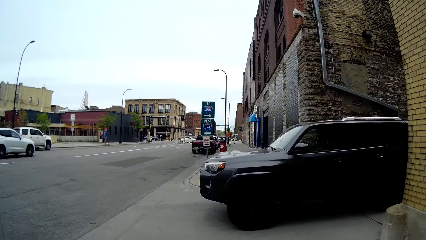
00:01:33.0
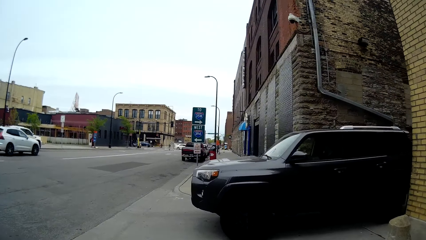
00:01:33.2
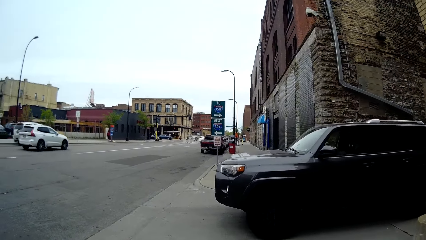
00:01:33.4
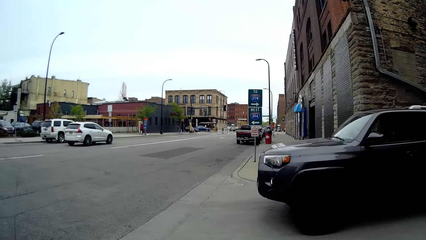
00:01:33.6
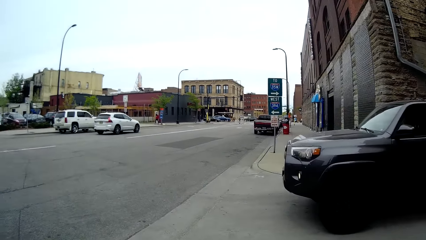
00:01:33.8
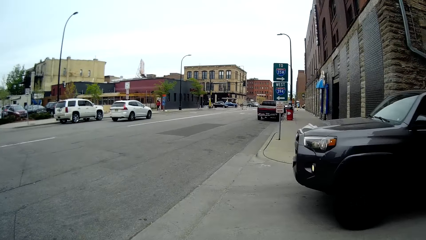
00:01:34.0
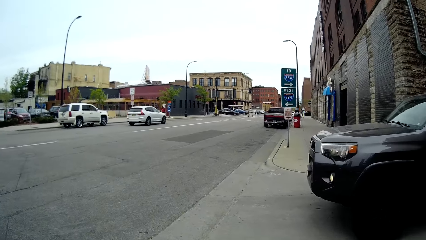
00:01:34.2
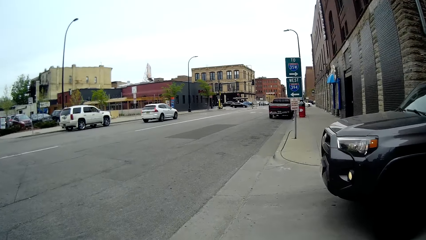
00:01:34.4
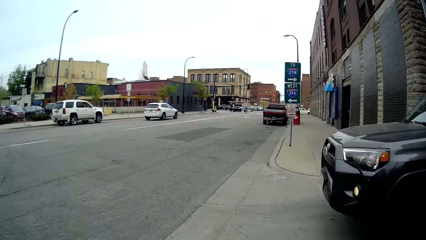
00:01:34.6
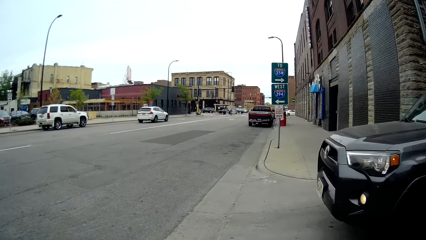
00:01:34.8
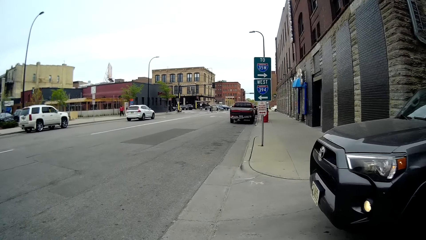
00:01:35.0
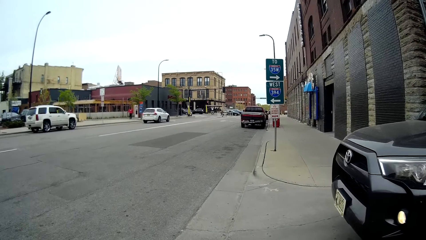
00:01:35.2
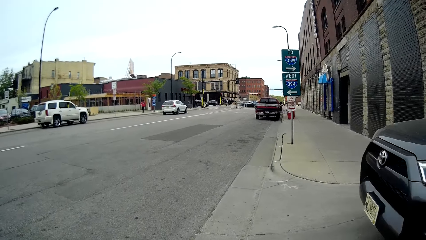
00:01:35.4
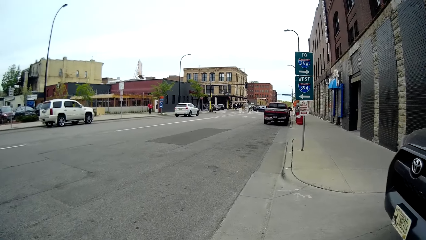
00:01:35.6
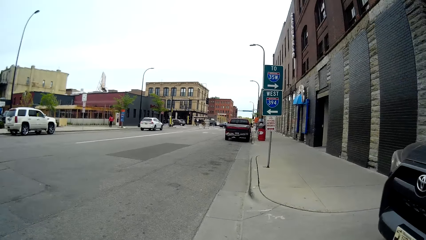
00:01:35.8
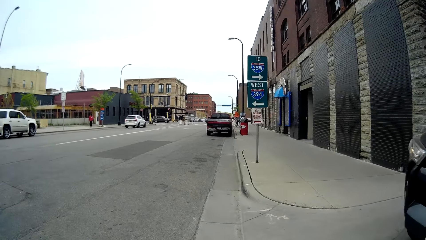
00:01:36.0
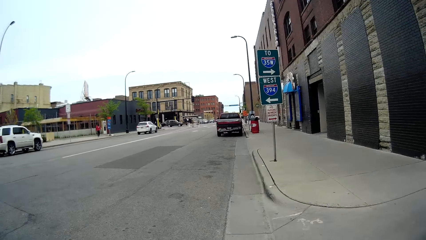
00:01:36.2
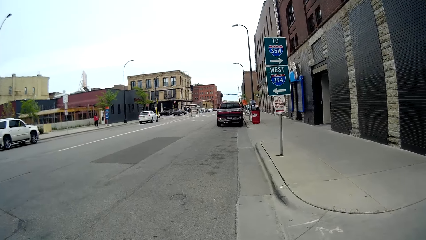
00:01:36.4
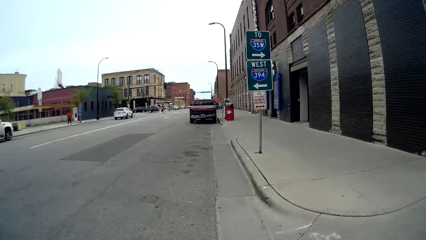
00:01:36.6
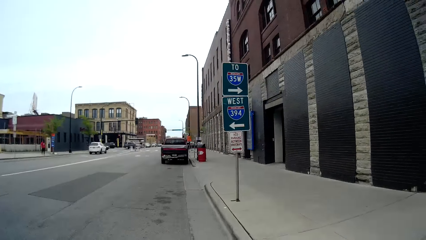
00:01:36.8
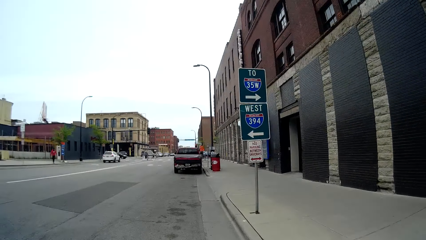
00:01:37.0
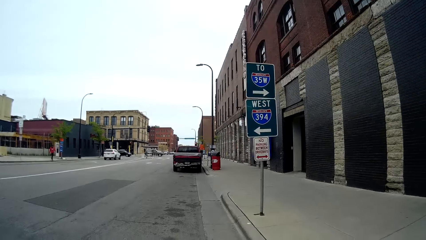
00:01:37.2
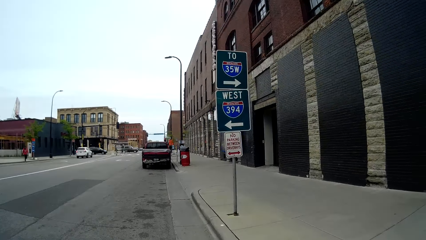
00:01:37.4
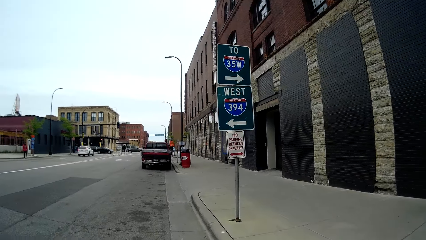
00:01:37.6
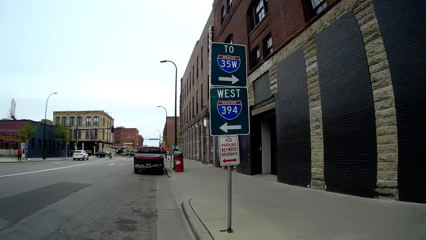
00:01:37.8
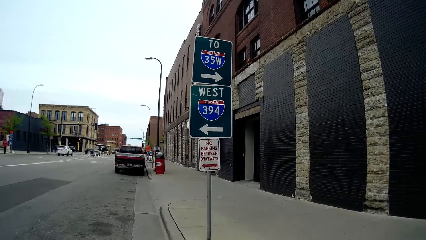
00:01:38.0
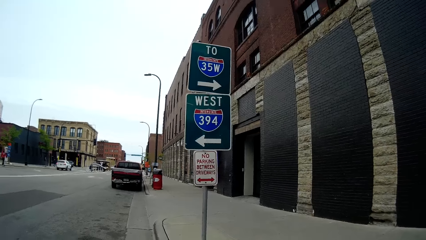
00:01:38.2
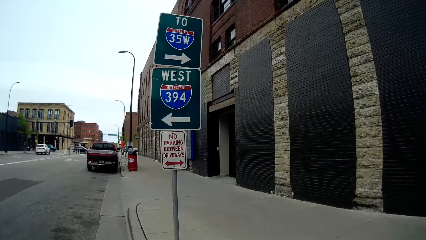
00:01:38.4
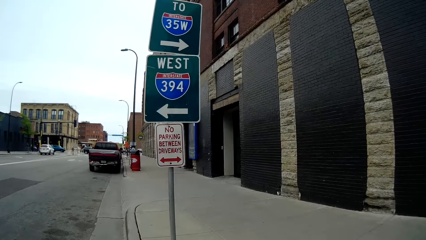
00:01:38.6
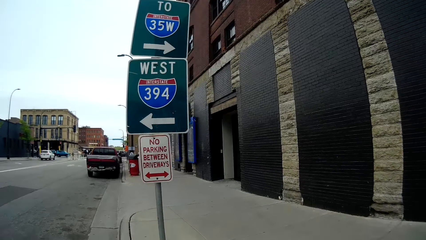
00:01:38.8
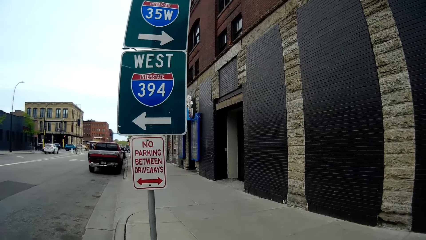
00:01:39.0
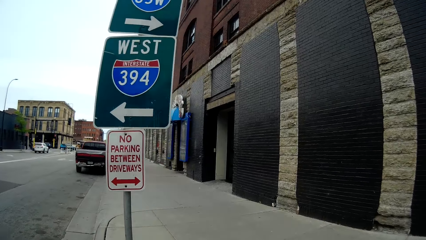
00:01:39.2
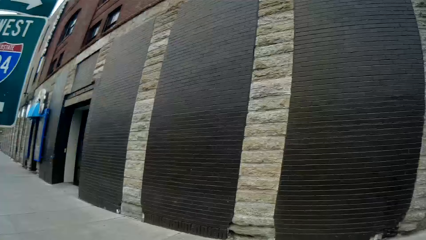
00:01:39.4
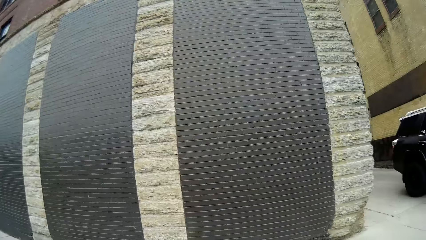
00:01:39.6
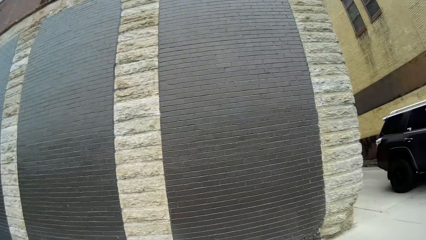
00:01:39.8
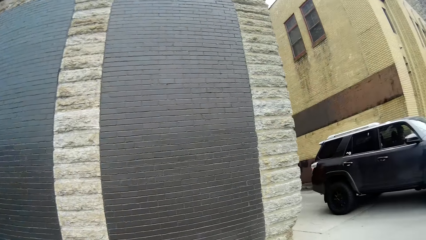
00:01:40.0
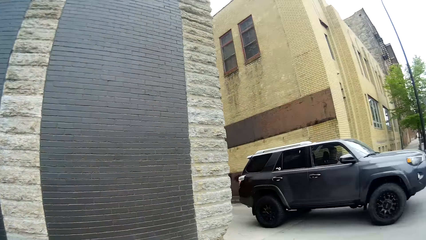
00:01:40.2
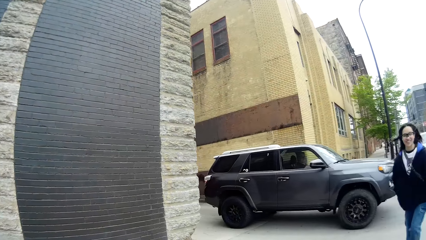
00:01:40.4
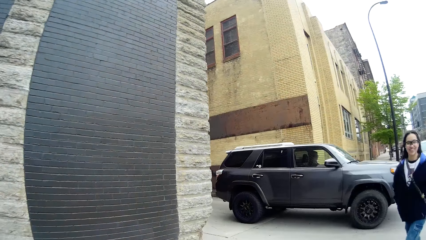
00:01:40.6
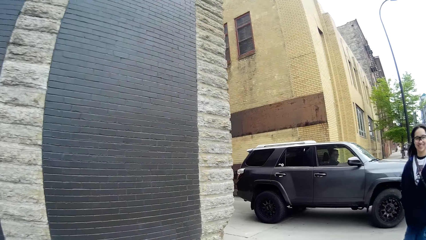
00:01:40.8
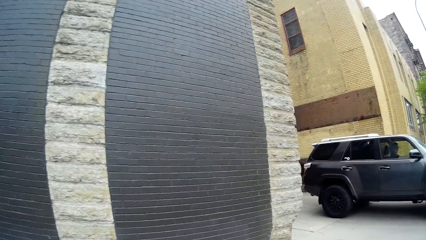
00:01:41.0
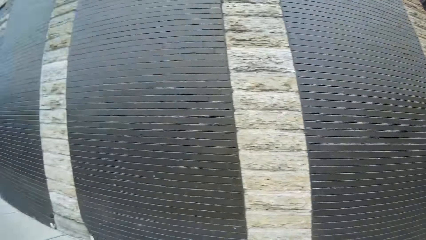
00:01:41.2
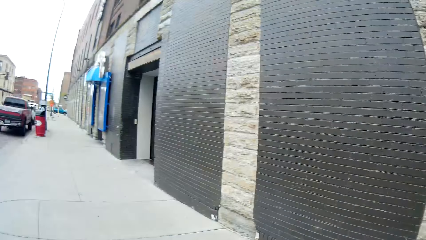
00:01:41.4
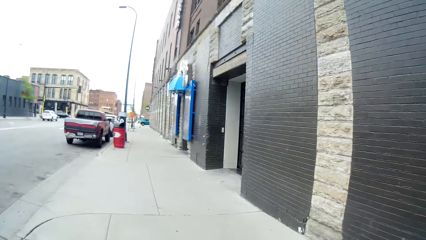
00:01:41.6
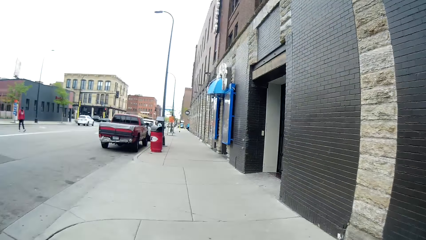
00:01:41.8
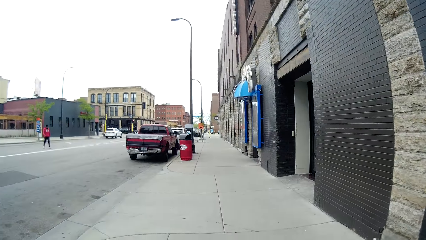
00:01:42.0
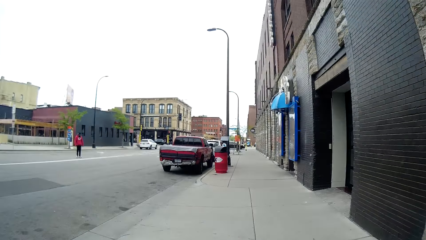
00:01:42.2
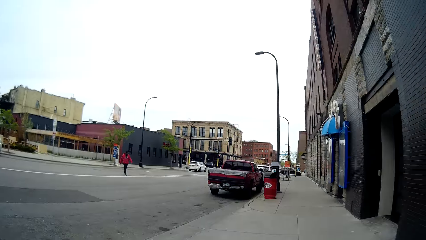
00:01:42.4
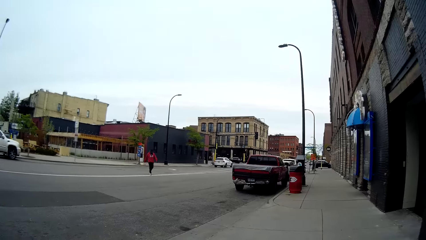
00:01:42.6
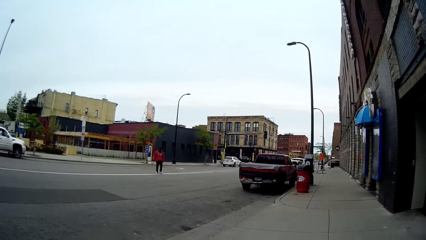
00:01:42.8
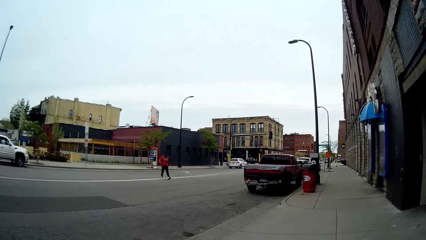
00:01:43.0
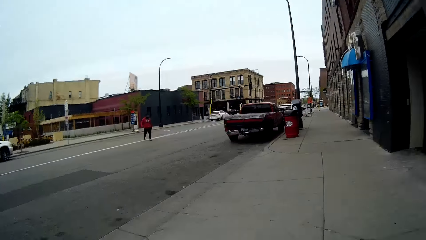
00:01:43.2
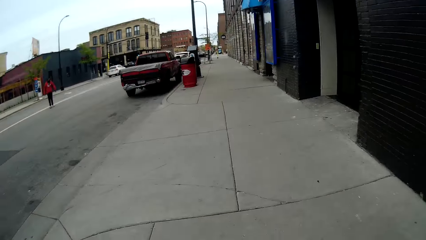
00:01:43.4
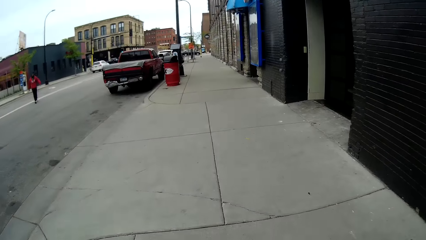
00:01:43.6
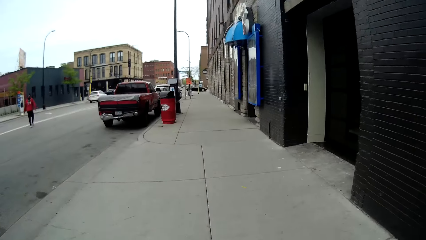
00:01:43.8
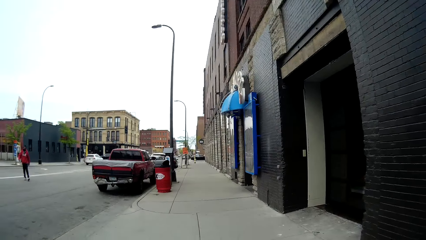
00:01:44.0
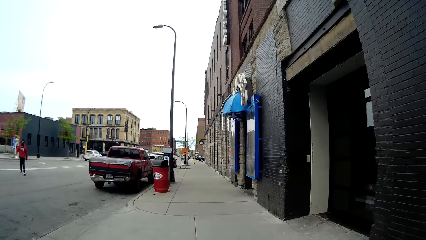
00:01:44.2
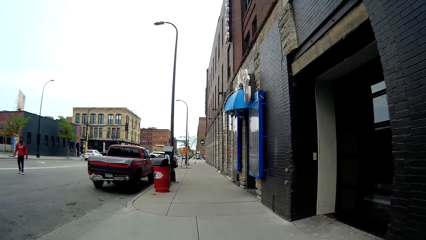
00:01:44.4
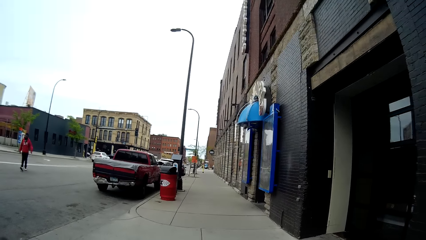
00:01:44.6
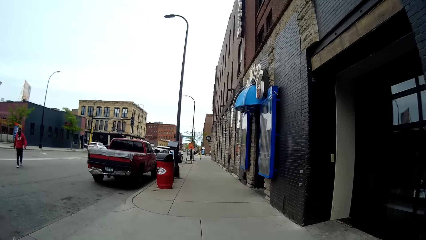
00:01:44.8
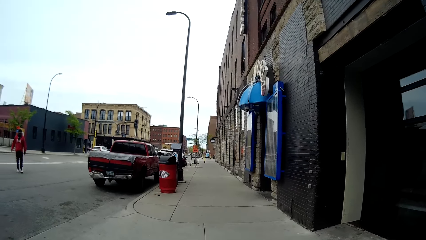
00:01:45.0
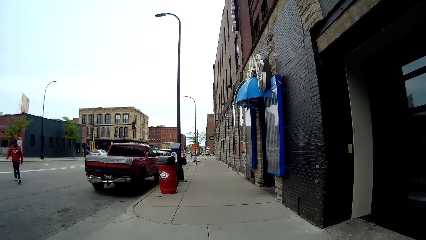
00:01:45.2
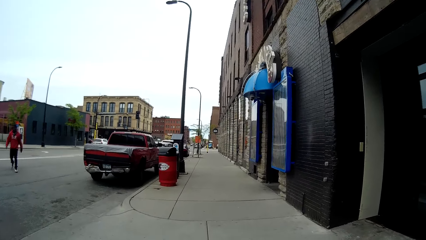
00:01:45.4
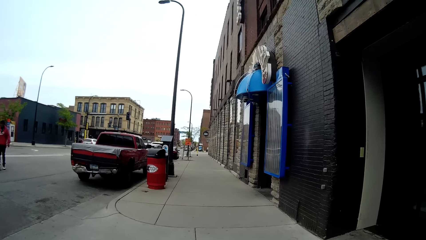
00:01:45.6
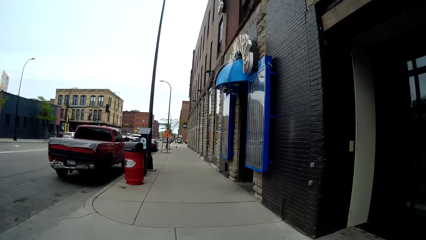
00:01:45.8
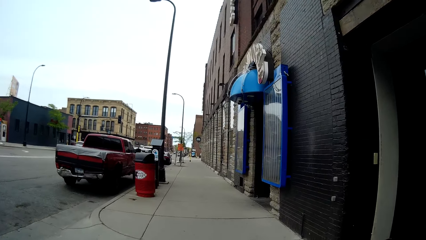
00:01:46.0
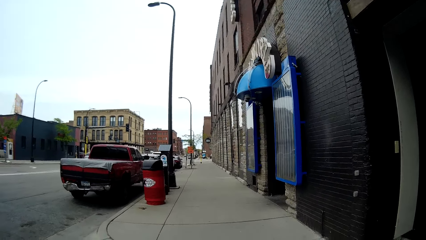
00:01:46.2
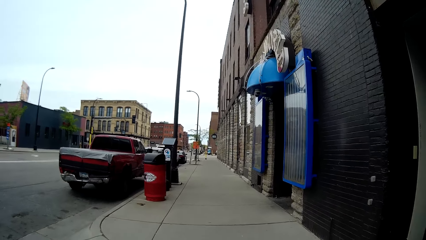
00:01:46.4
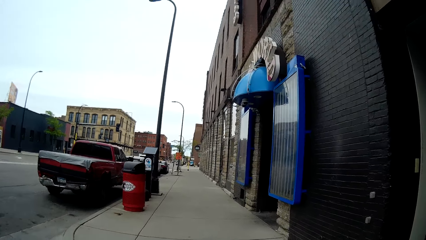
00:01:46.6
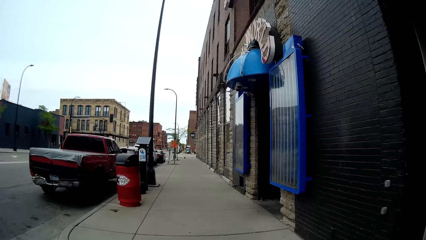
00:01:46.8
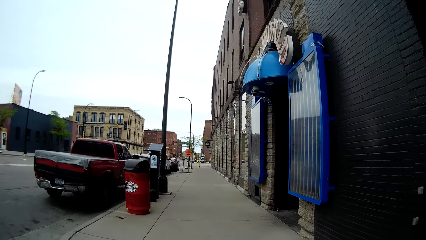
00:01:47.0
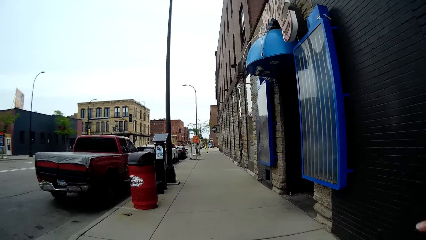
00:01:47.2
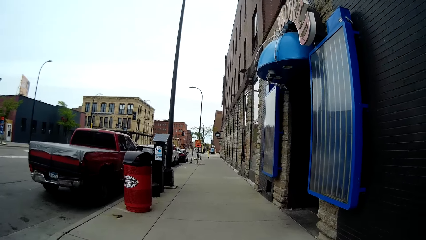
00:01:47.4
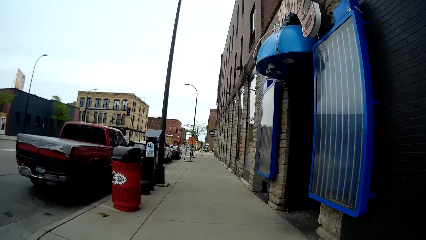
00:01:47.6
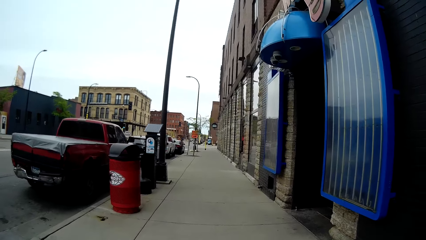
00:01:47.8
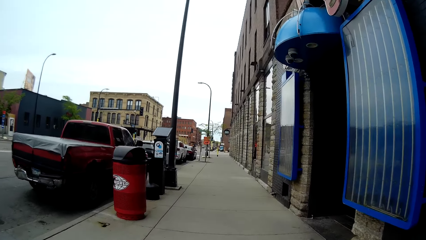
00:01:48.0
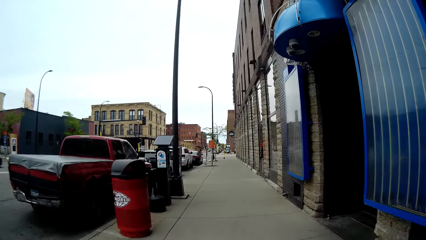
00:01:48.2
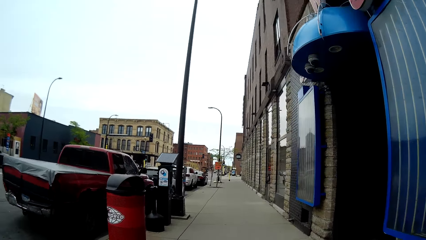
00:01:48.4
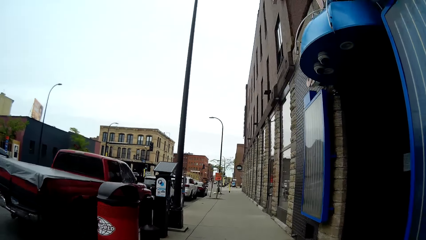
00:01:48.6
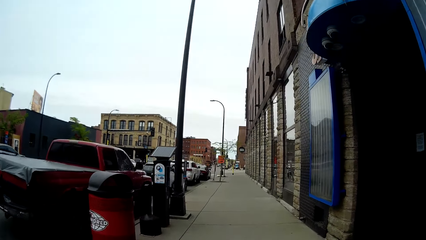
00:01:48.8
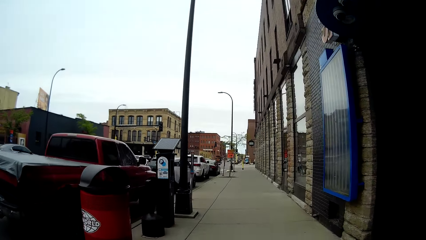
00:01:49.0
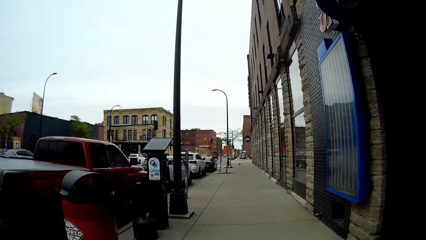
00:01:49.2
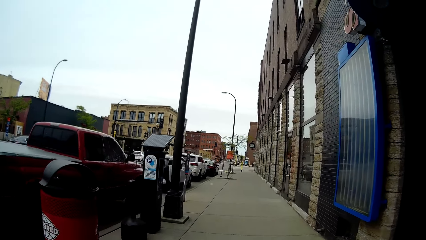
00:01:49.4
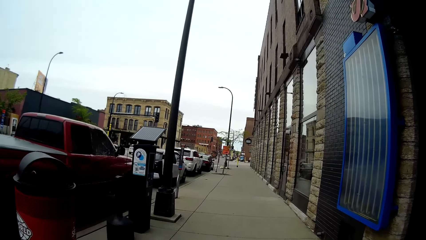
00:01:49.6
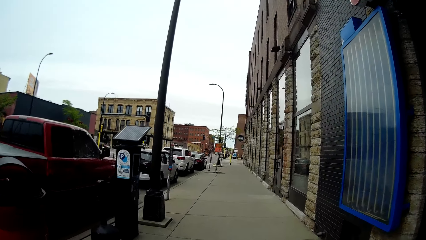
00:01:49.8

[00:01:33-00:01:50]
A woman crosses the road. The camera wearer crosses the road. The woman converses with the camera wearer. A man walks past the camera wearer.
